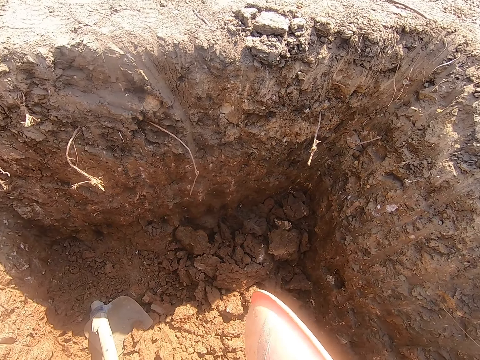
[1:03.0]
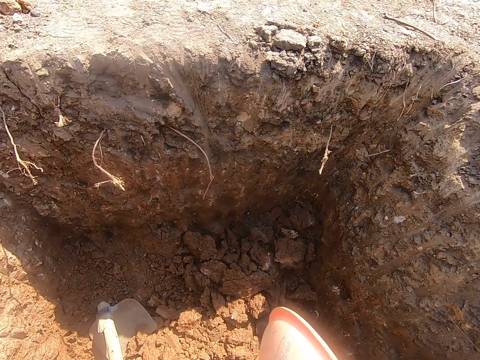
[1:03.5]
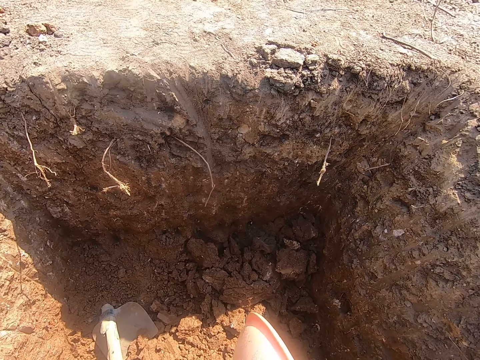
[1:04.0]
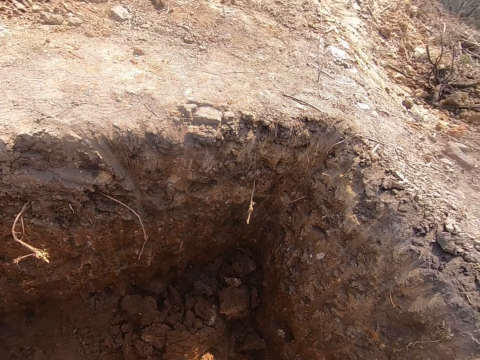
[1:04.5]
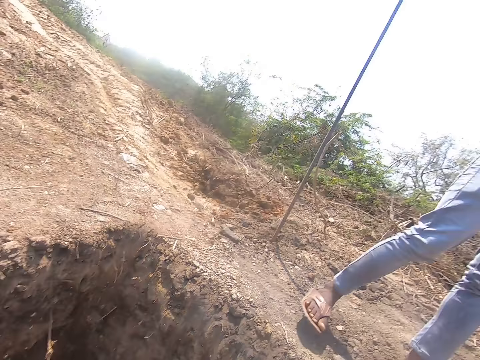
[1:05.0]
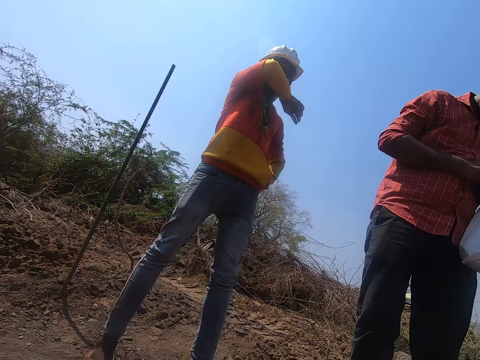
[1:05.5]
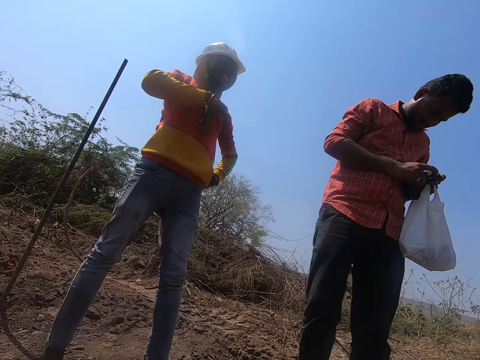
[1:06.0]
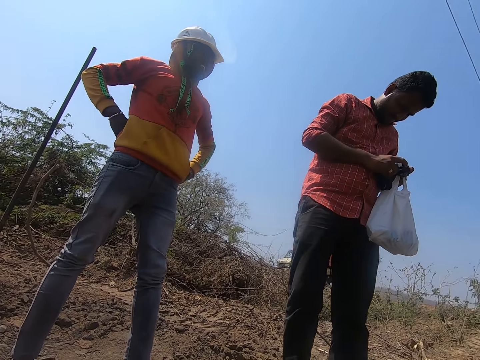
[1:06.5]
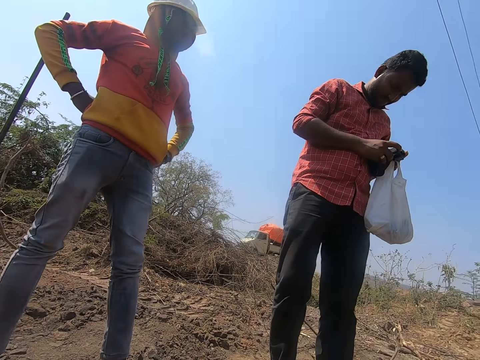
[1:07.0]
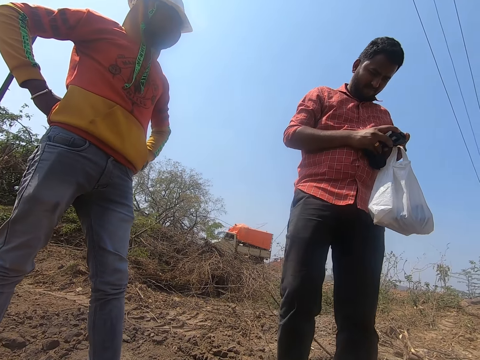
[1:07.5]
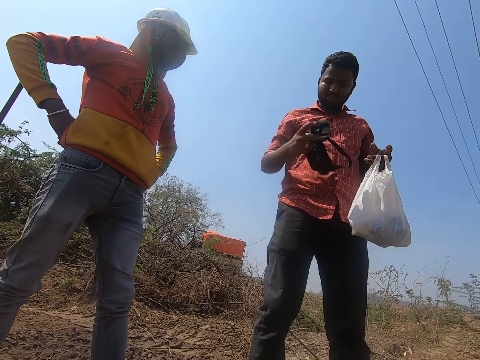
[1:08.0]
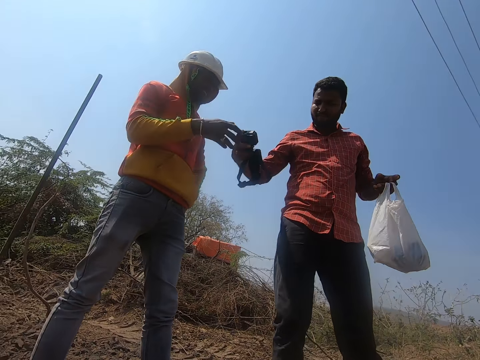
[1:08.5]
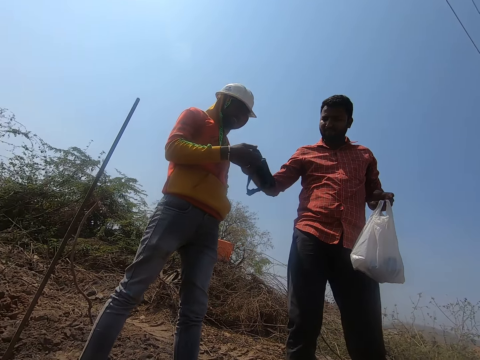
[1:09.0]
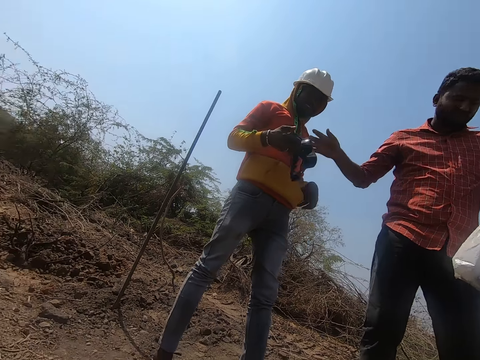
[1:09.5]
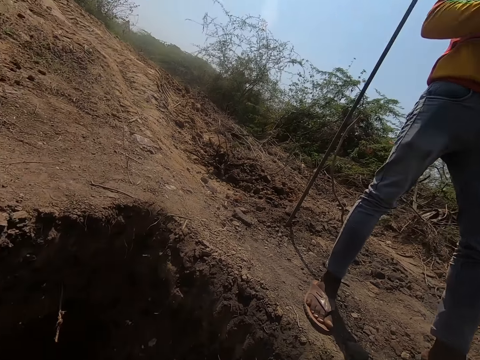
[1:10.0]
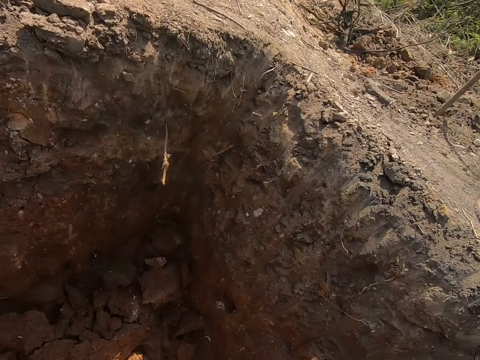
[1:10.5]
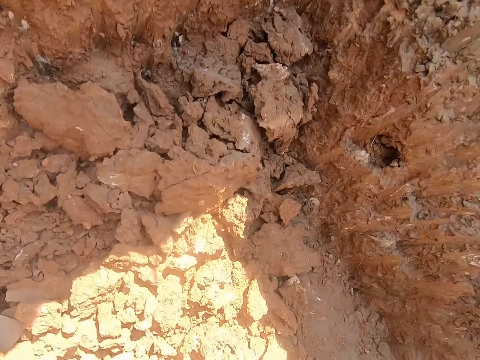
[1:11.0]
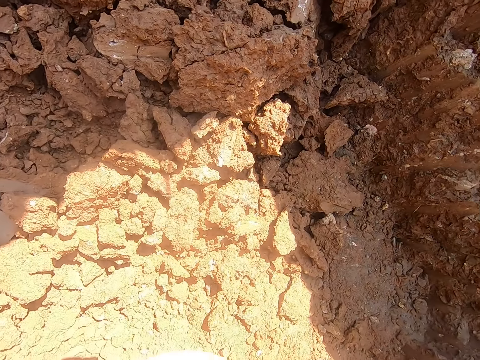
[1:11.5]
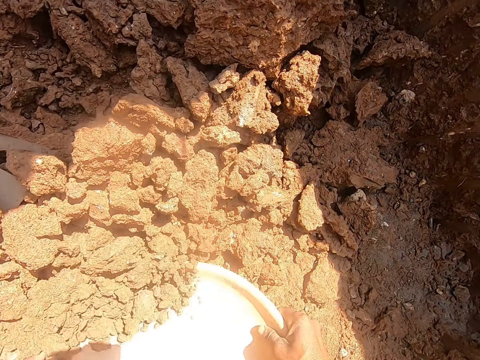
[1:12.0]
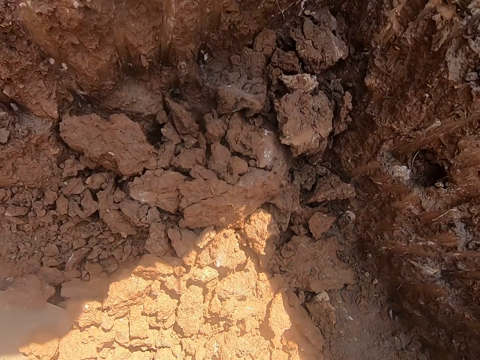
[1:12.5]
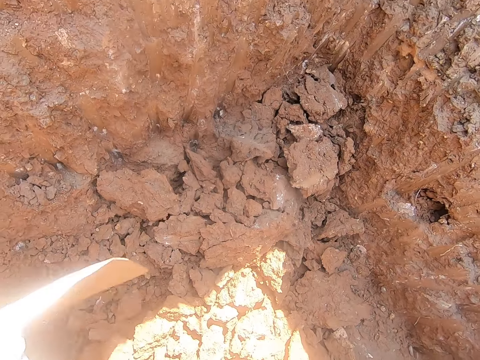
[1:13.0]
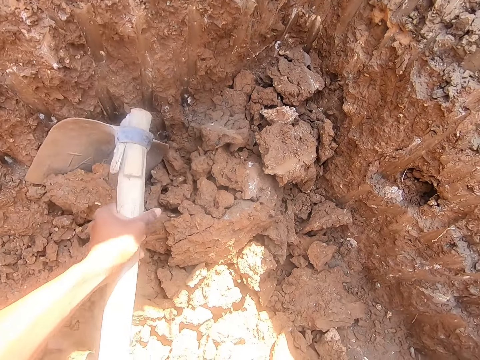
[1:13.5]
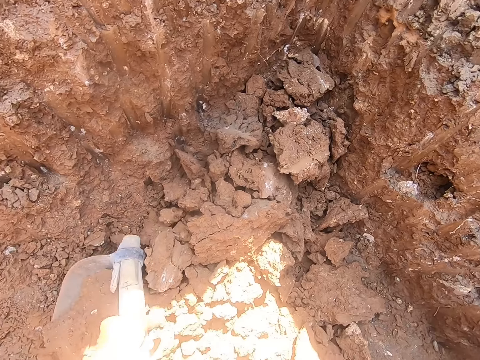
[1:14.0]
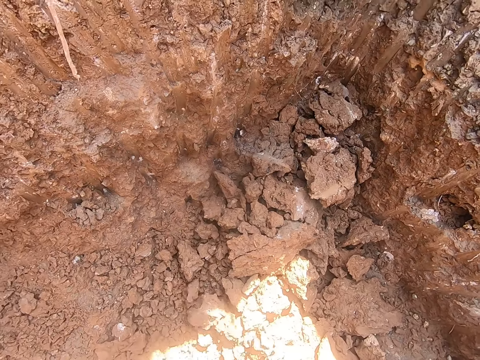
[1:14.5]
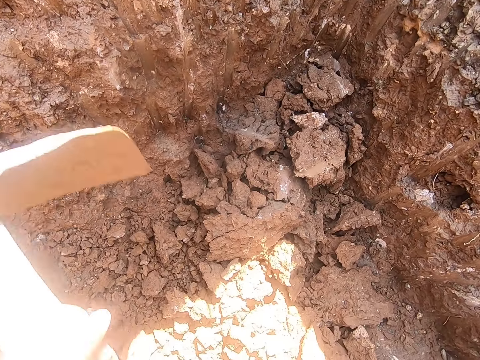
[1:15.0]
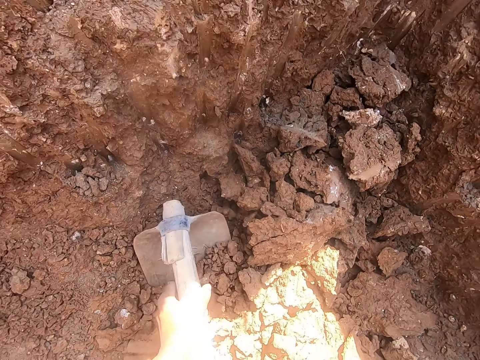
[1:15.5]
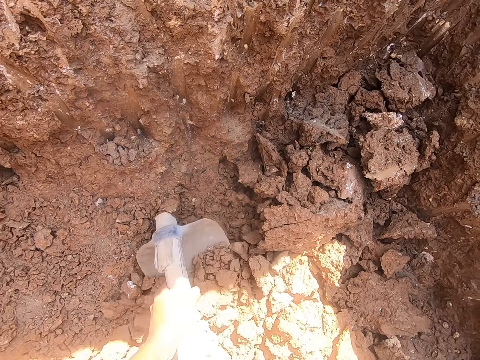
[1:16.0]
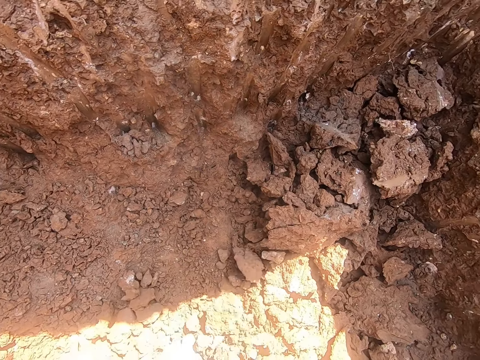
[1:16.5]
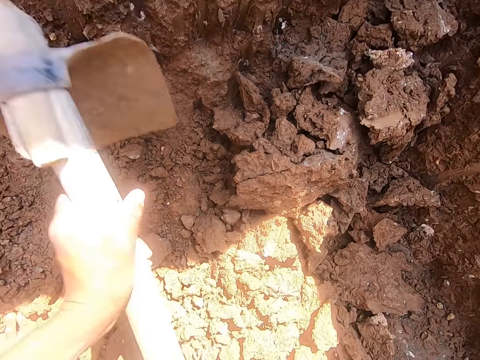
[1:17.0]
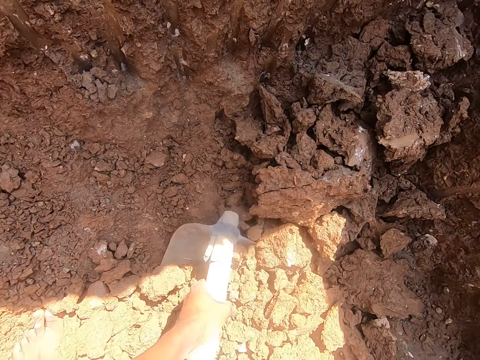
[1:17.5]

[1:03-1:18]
A man cleans his mouth with his right arm. Another man operates a head camera in his hands. The other man passes the head camera to the first man with his right hand. The camera wearer drops the bowl in the hole with his right hand. He looks around. He drags the sand in the hole into the bowl with the hoe in his left hand.

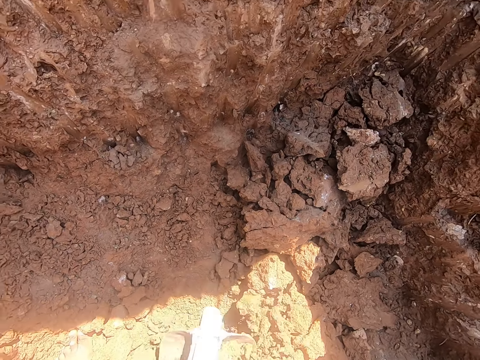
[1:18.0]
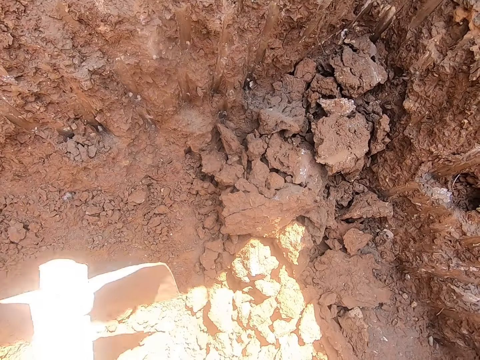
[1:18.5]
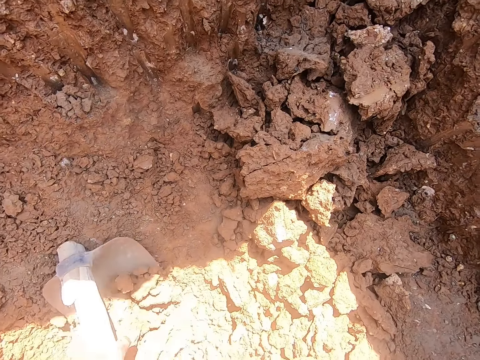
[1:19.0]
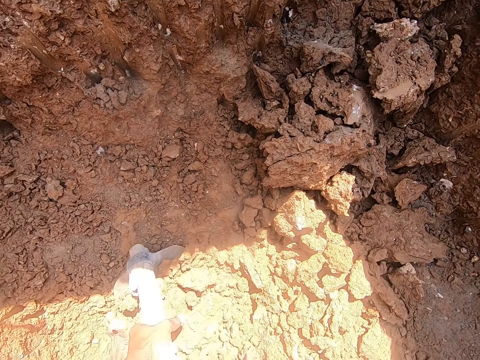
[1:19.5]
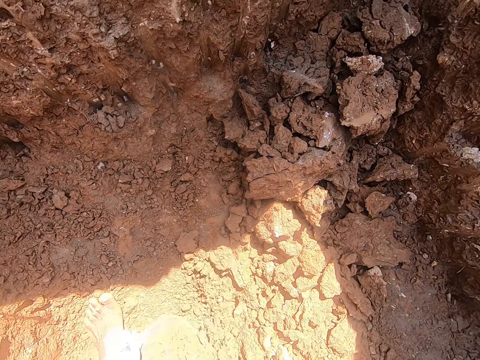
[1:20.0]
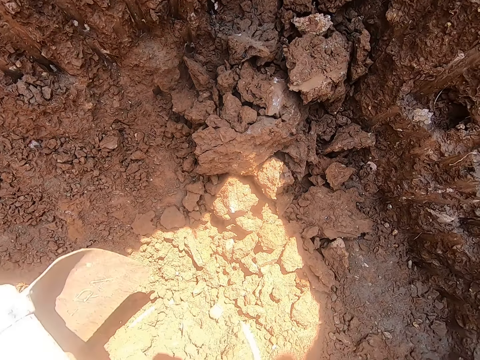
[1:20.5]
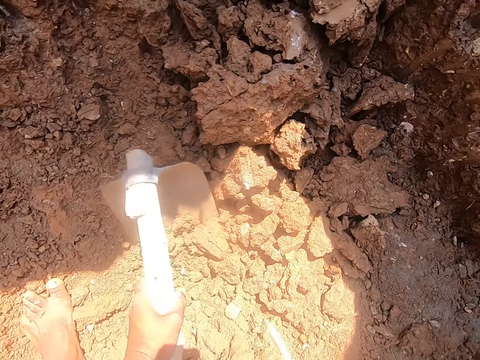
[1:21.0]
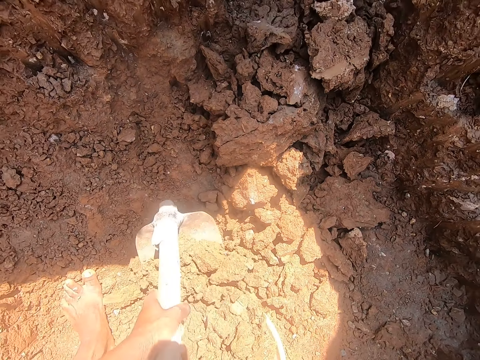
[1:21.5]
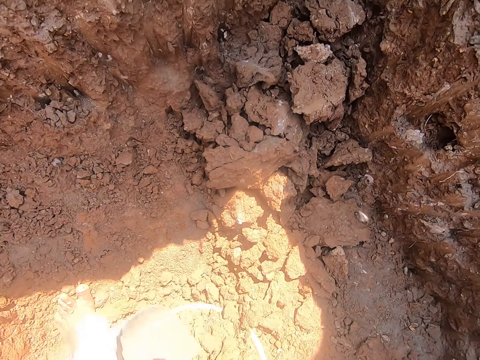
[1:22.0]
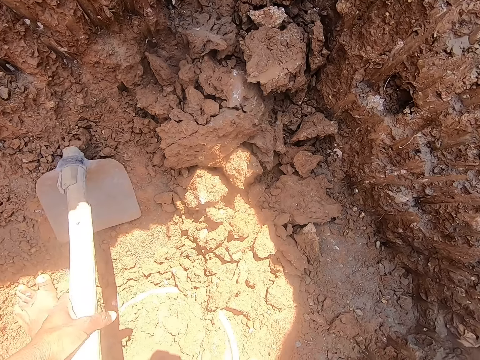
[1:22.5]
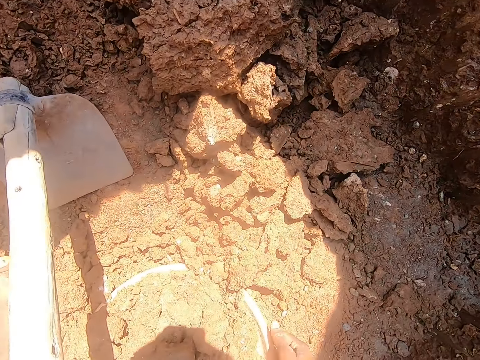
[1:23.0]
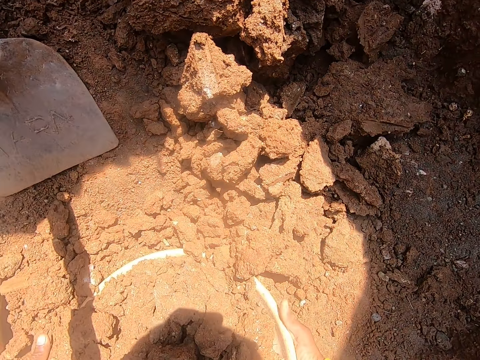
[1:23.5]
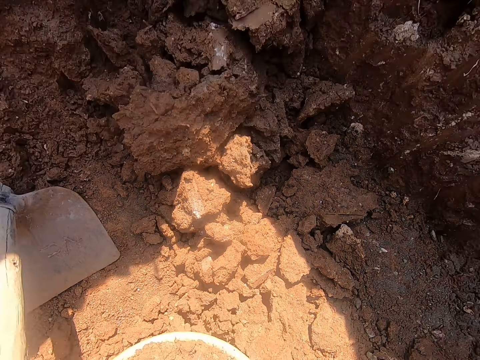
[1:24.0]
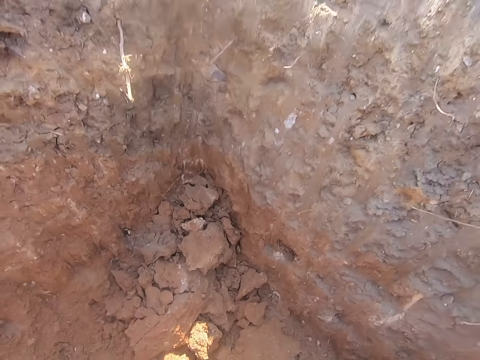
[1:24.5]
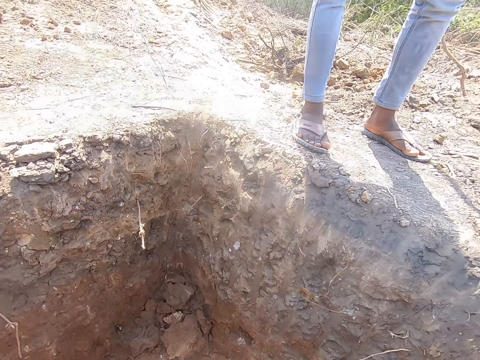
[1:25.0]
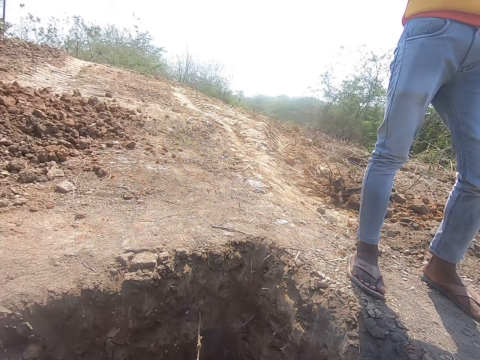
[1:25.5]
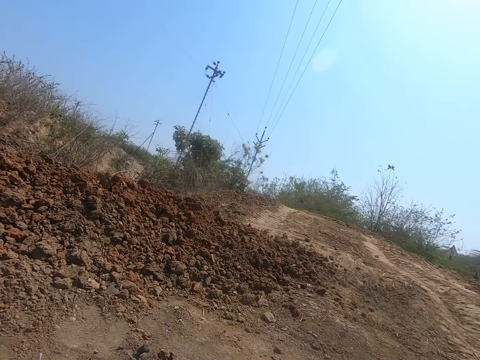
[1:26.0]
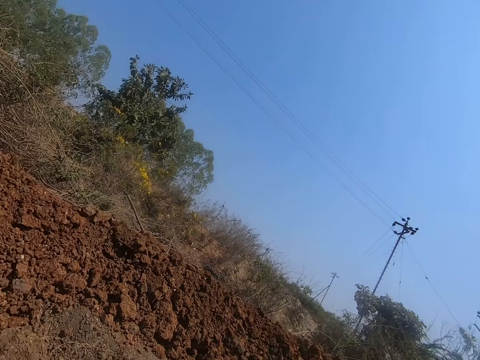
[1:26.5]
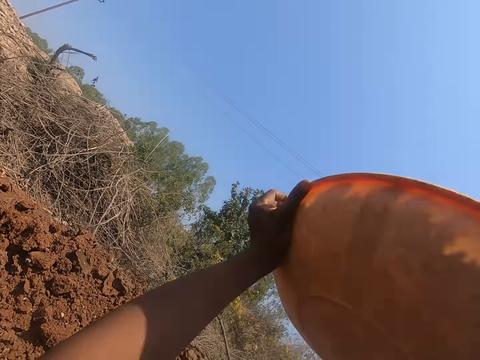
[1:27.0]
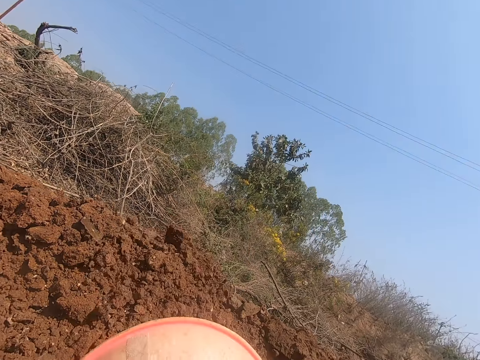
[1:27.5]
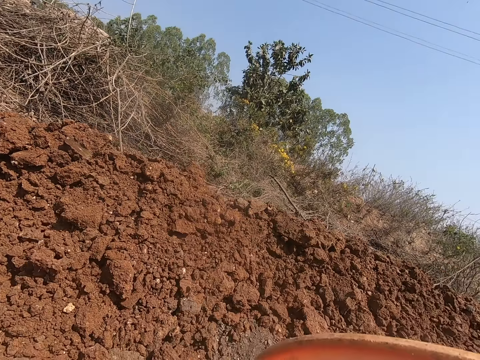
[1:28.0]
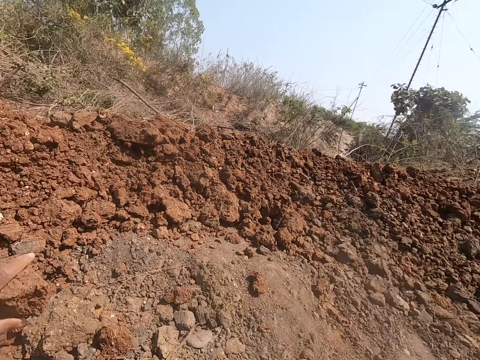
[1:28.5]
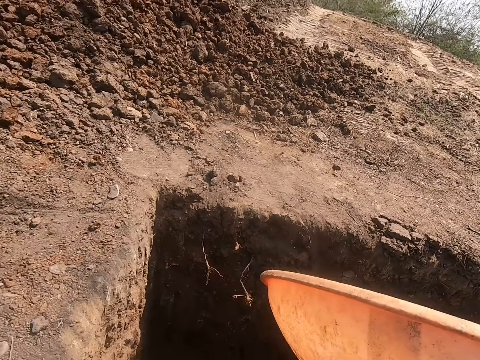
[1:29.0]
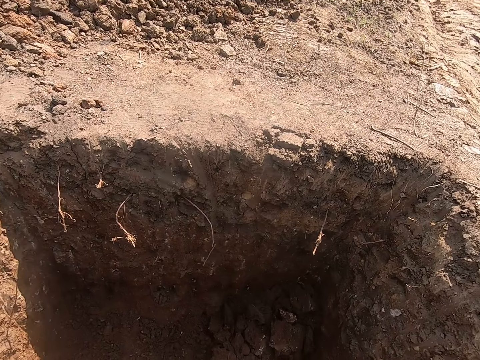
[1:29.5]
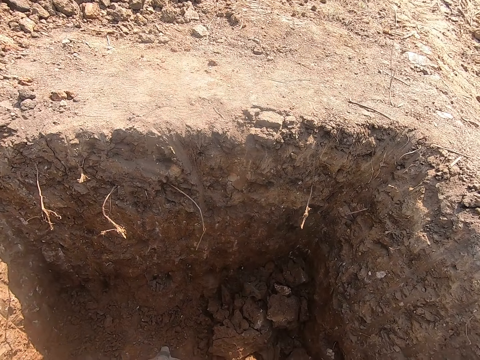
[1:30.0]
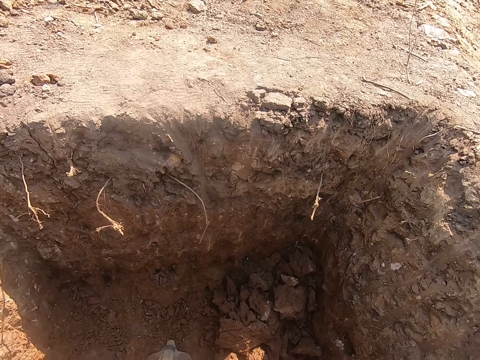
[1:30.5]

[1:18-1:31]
The camera wearer looks around. He lifts the bowl from the hole with his hands. He looks around. He pours the sand in the bowl on the ground with his hands.
